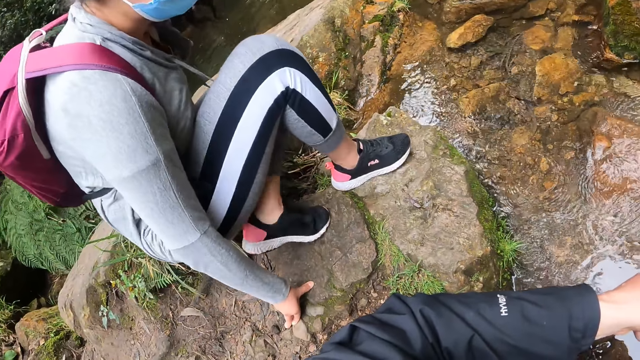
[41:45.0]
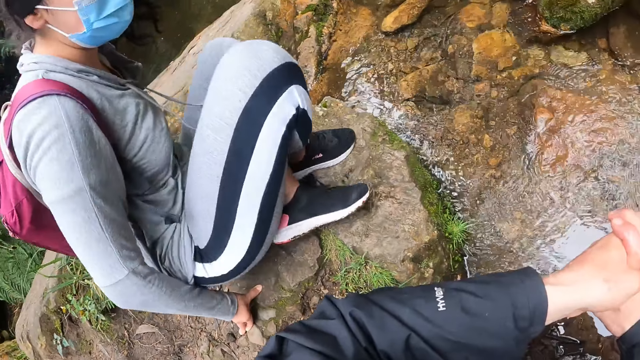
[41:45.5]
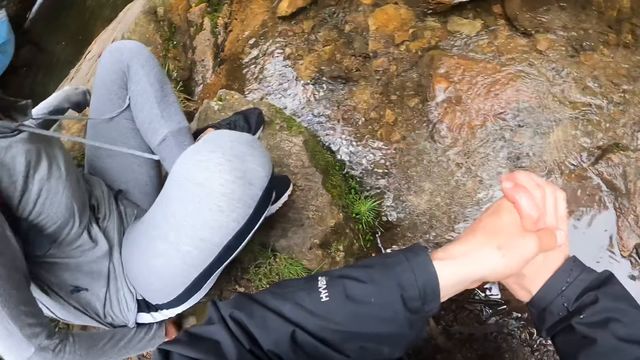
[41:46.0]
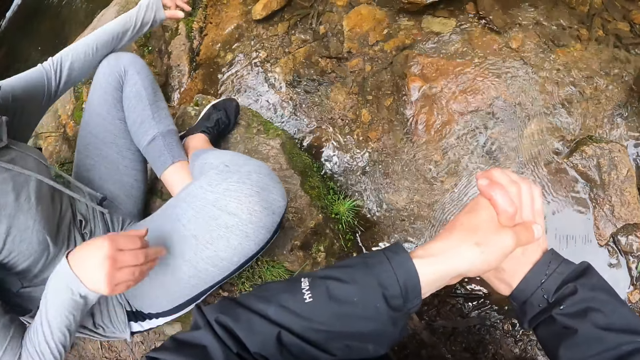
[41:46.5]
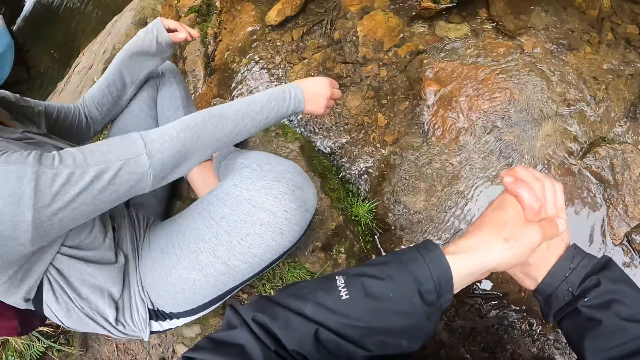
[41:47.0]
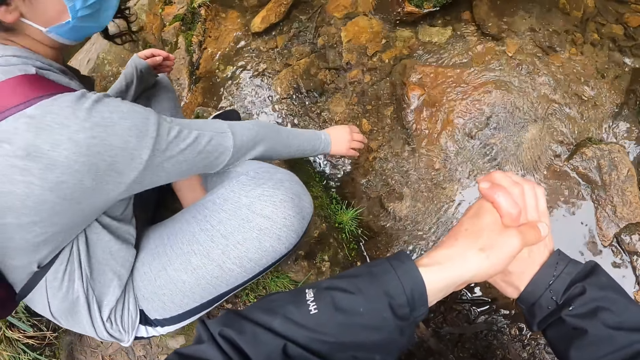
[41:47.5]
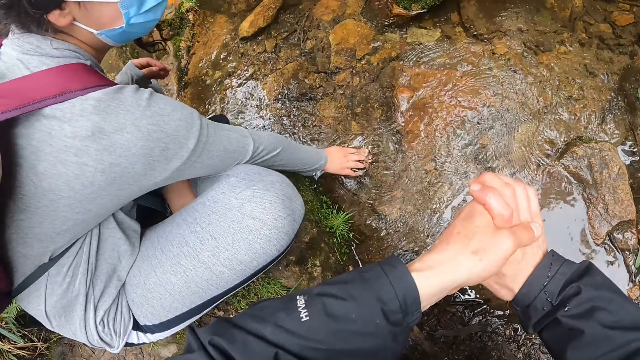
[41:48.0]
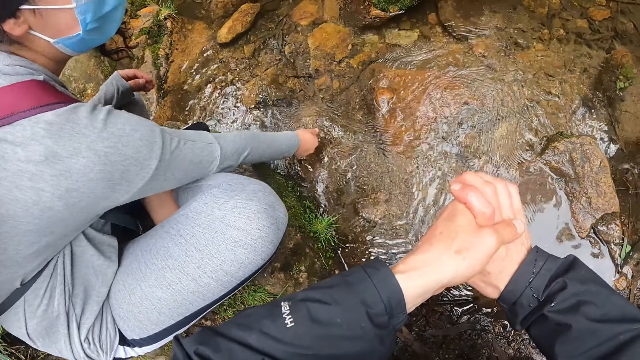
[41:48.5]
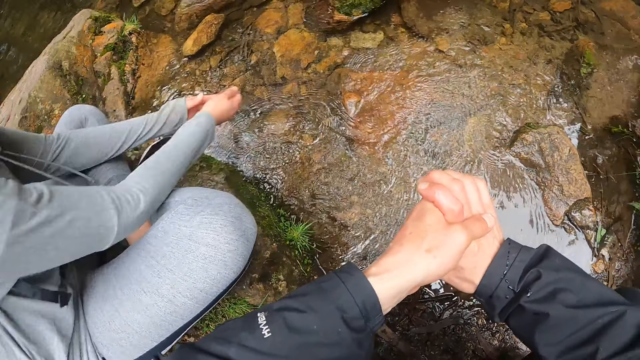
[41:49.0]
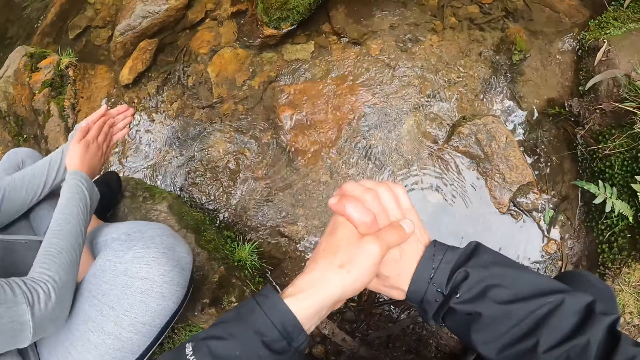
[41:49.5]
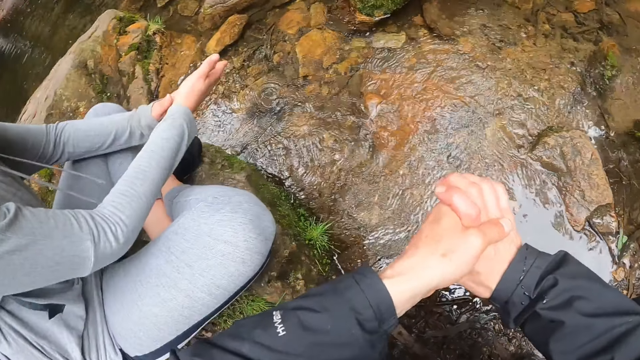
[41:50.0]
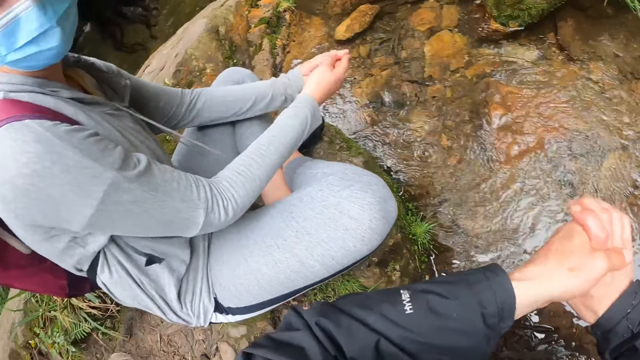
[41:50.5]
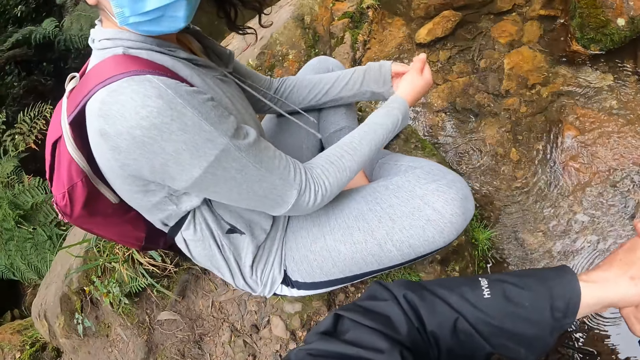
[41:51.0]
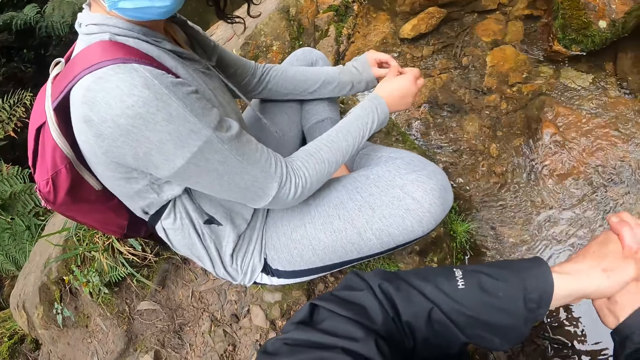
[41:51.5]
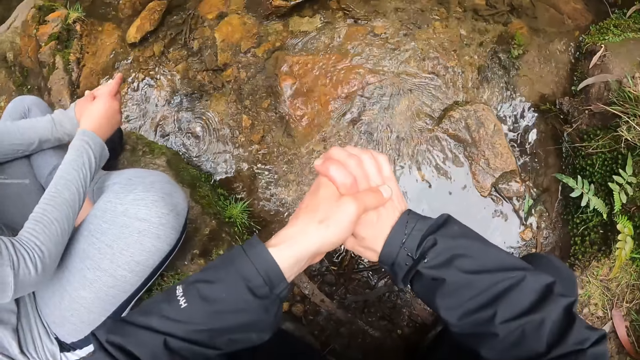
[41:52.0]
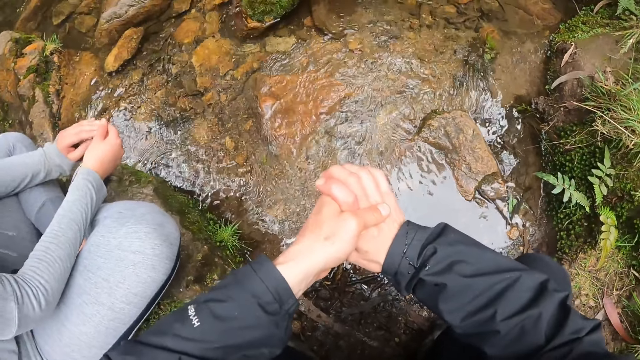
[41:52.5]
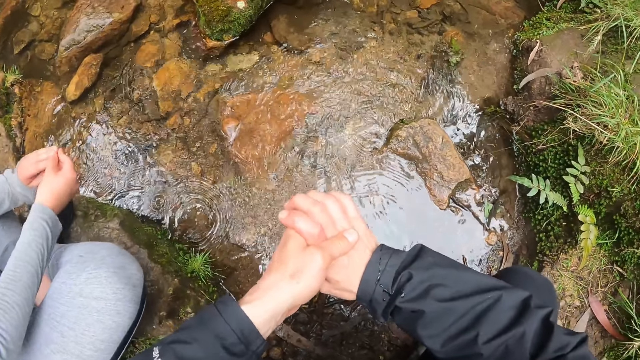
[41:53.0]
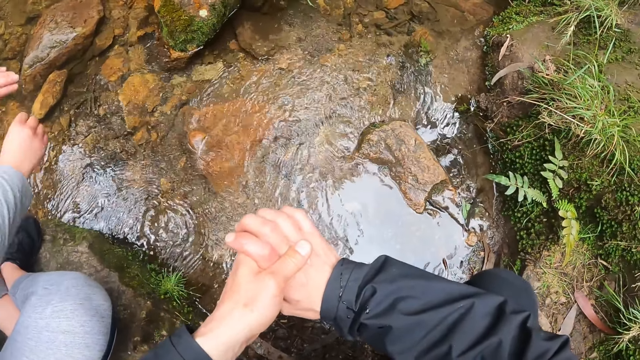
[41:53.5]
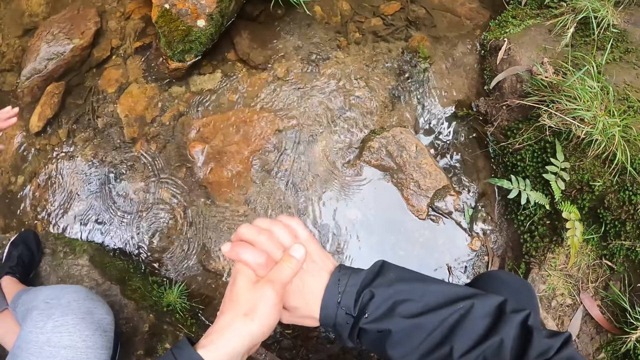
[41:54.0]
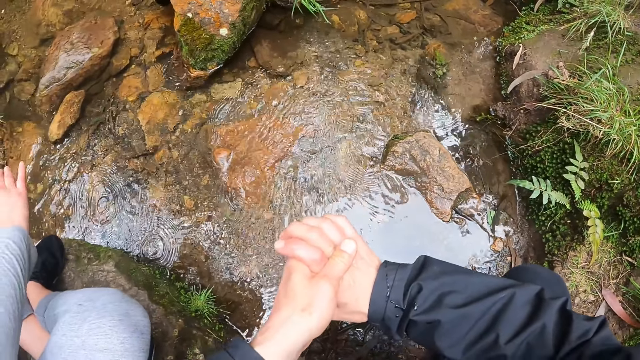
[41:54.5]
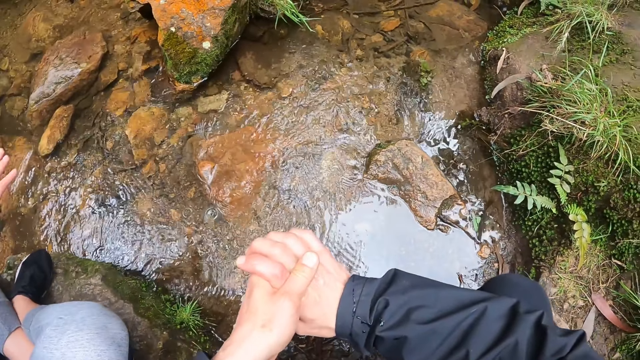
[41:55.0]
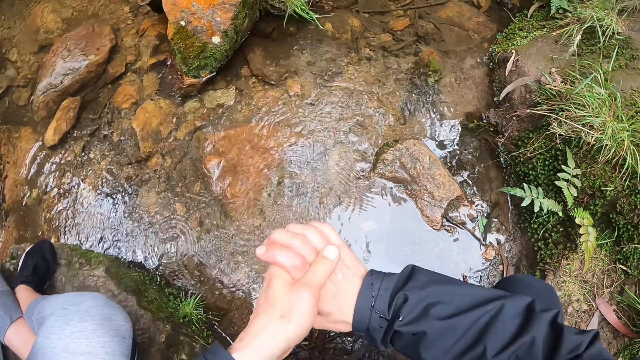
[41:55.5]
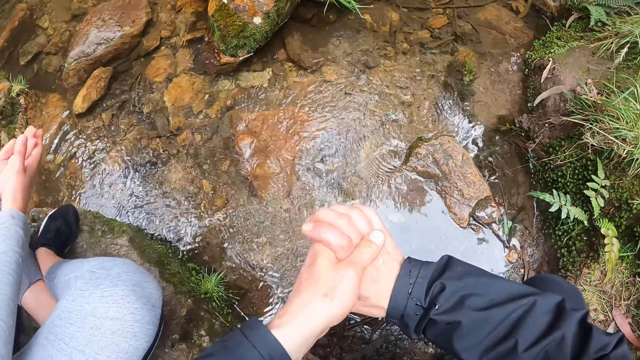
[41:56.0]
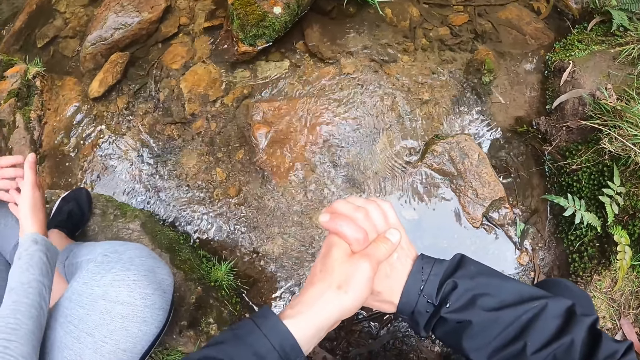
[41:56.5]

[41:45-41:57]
The woman sits on the ground. The woman takes water from the stream in the valley with her right hand and puts her hands in the water. The woman washes both hands with the water in her right hand and rubs her hands together. The camera wearer interacts with the woman.

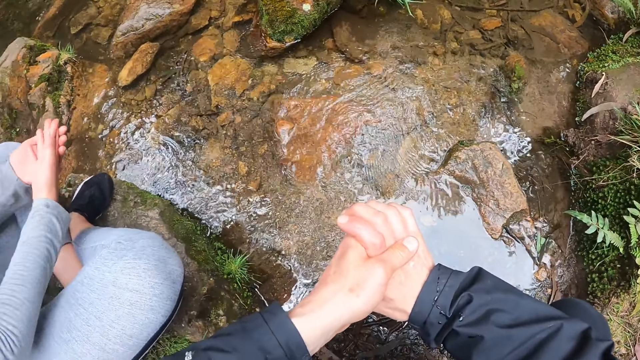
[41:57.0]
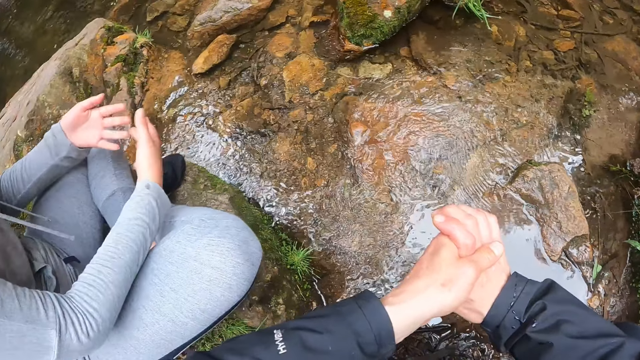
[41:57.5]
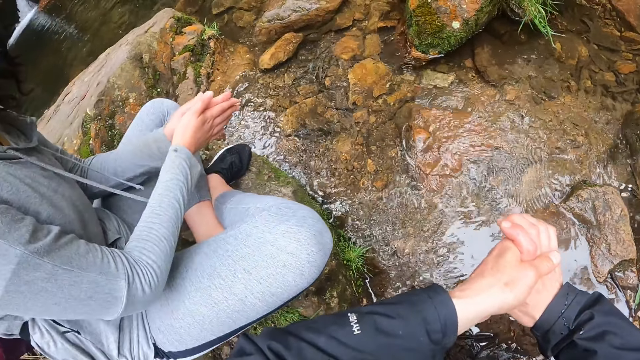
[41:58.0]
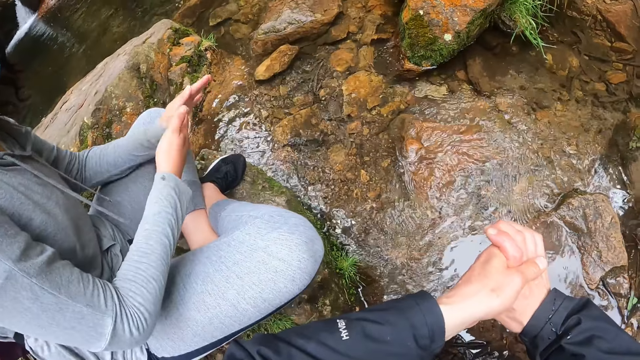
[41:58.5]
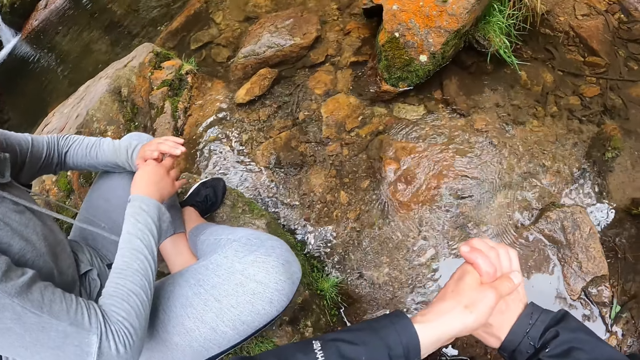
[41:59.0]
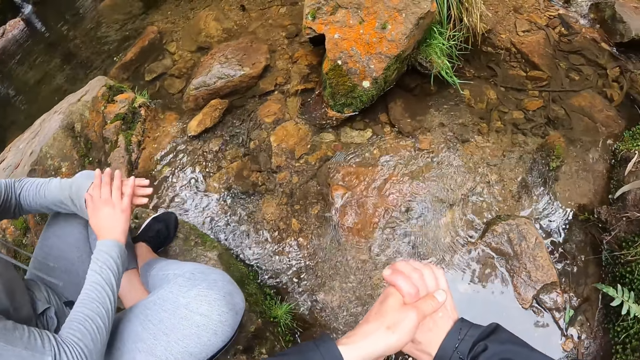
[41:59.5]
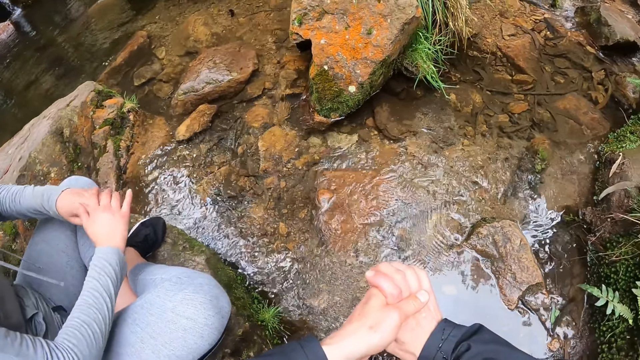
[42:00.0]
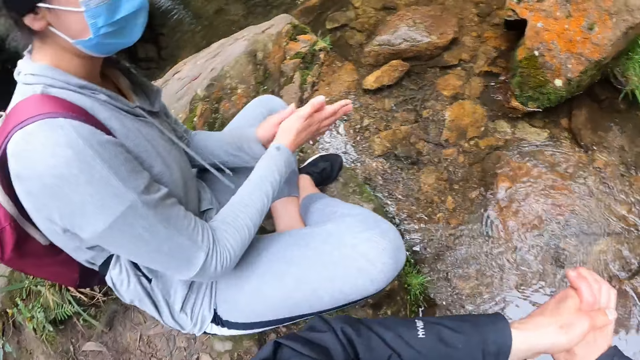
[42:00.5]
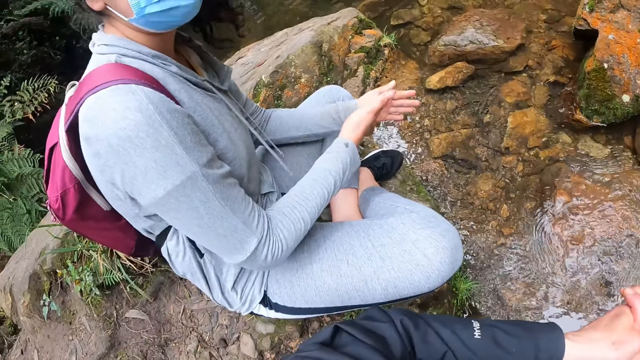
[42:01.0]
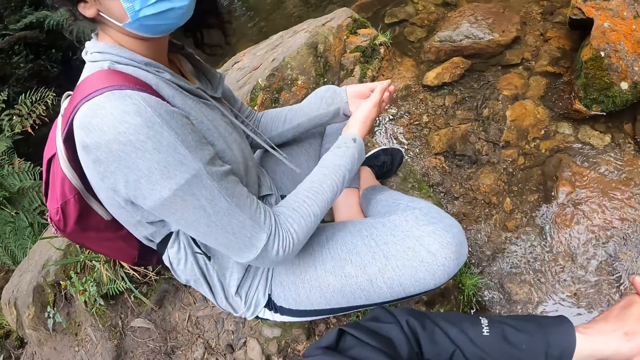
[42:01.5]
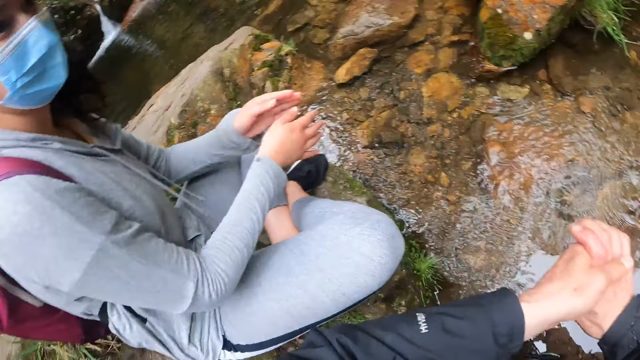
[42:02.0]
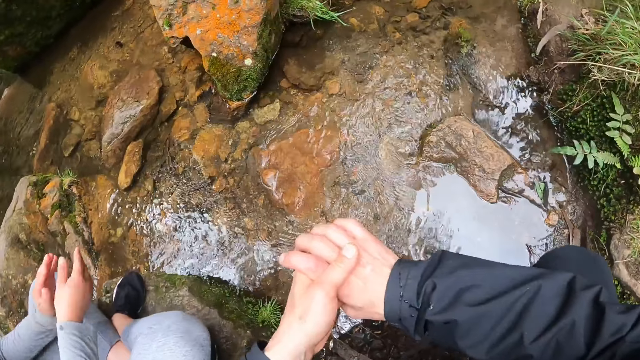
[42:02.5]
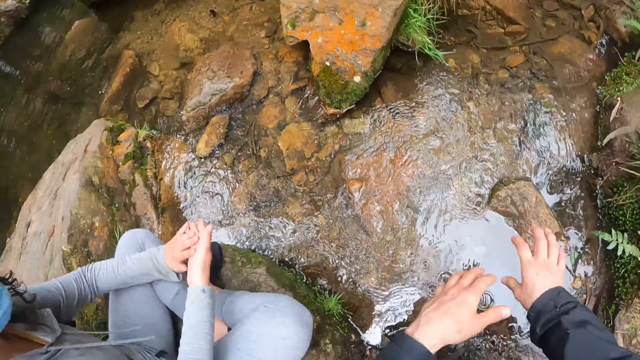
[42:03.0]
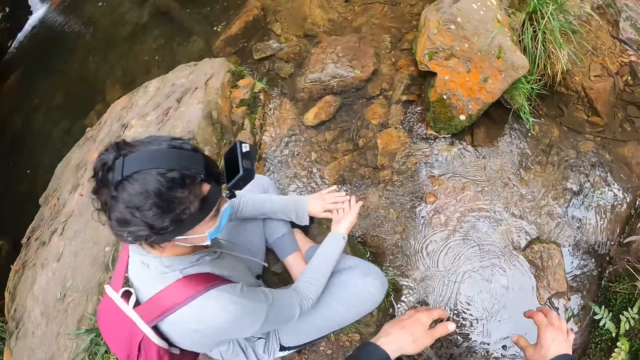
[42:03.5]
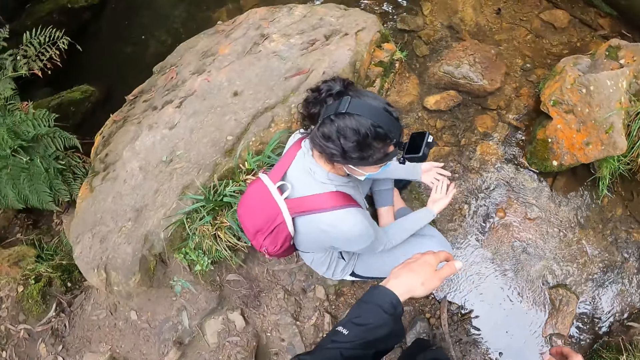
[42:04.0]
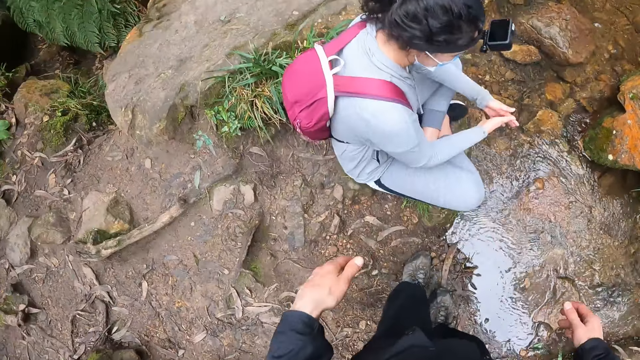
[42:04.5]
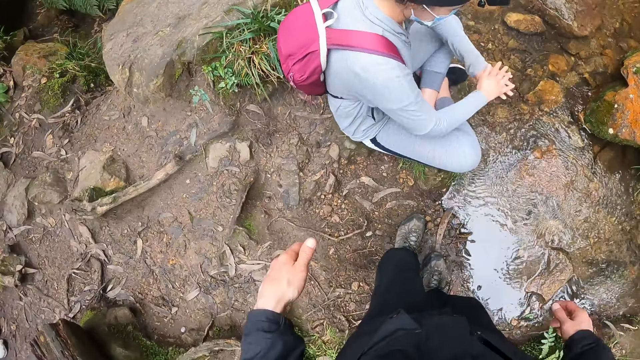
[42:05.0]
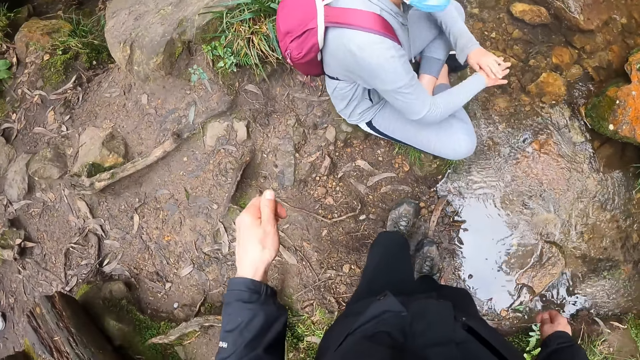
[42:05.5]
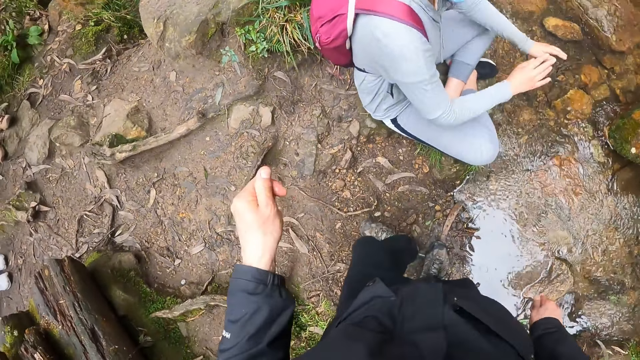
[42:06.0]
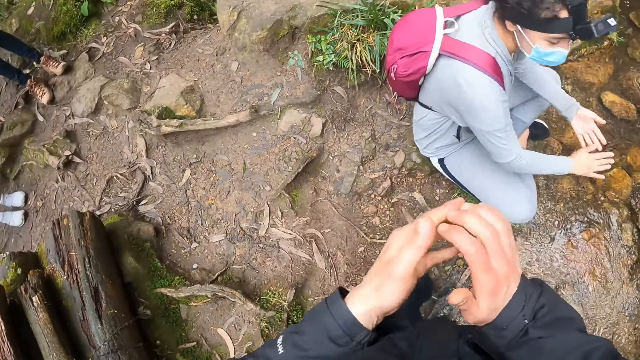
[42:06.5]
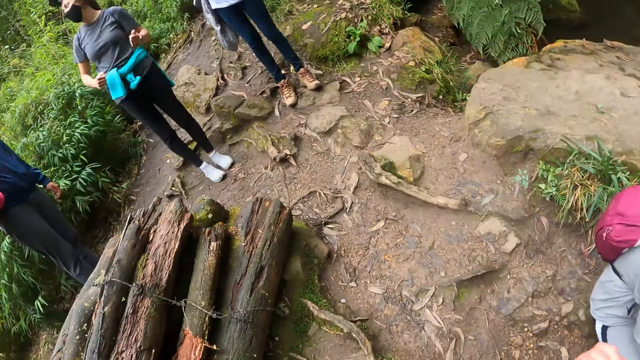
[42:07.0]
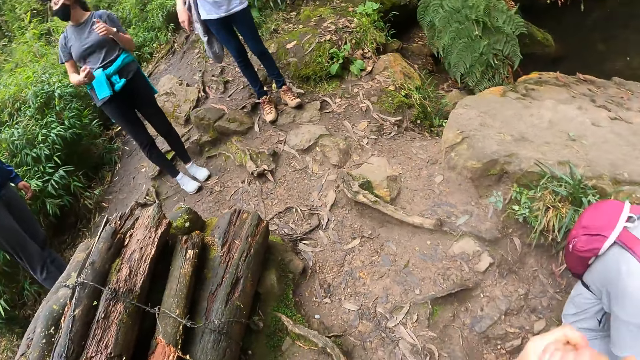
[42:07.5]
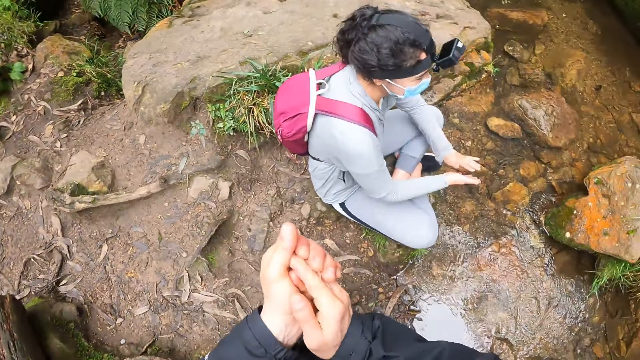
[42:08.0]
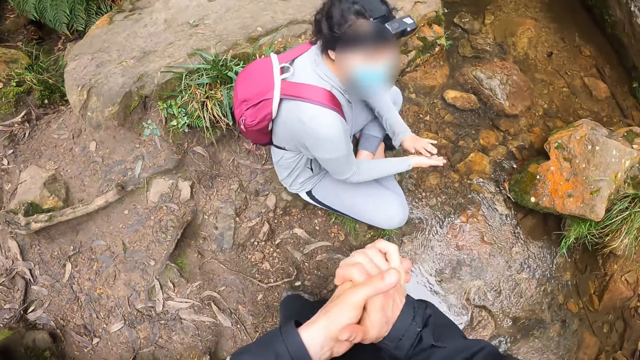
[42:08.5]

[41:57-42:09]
The camera wearer looks around. He stands up. He rubs his hands together. He looks around.
